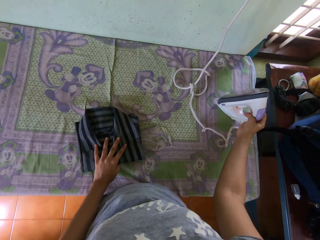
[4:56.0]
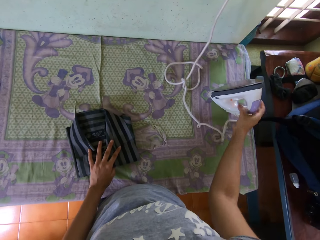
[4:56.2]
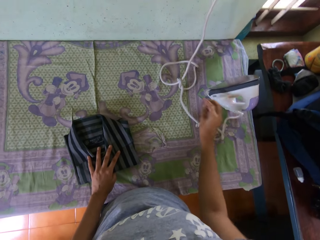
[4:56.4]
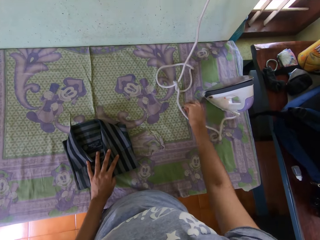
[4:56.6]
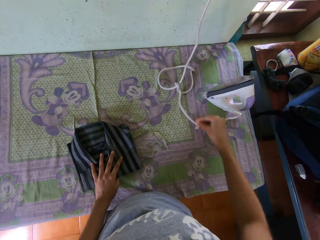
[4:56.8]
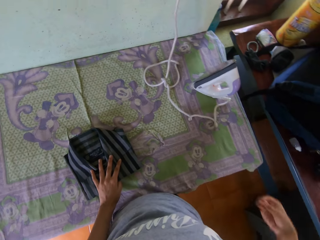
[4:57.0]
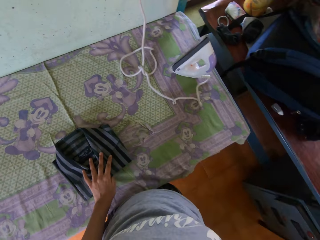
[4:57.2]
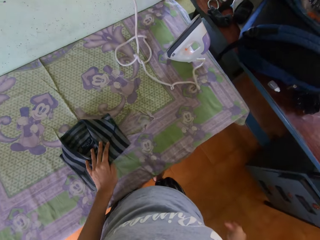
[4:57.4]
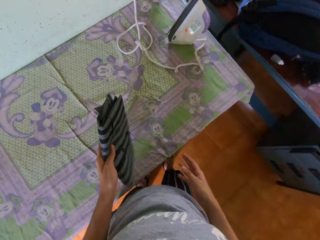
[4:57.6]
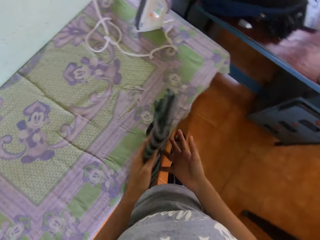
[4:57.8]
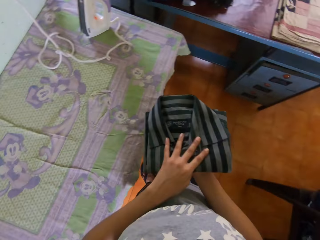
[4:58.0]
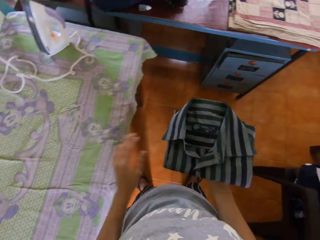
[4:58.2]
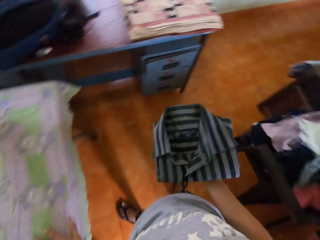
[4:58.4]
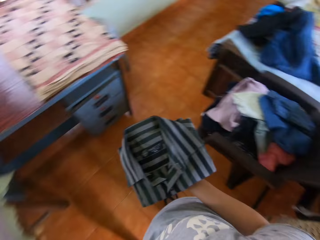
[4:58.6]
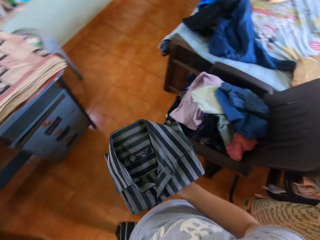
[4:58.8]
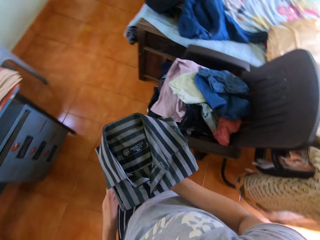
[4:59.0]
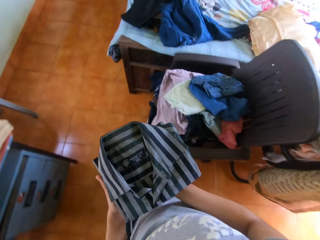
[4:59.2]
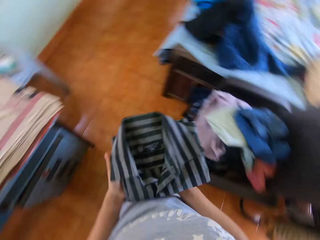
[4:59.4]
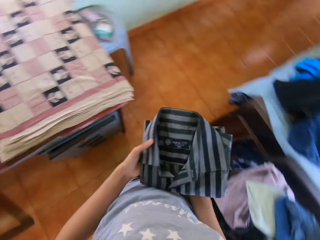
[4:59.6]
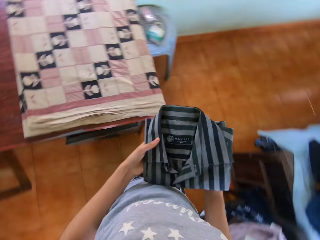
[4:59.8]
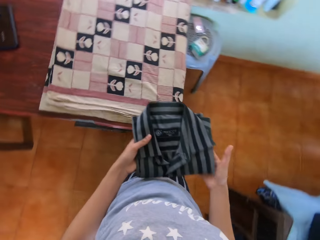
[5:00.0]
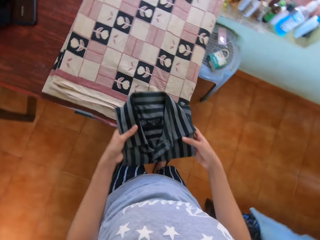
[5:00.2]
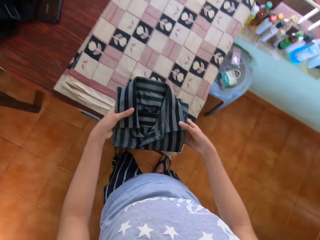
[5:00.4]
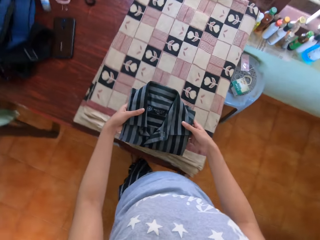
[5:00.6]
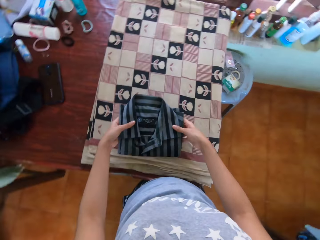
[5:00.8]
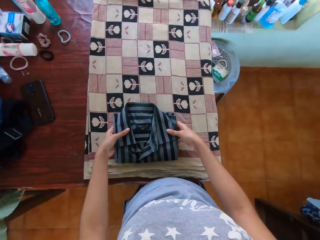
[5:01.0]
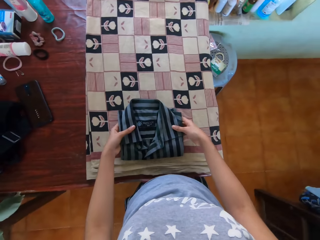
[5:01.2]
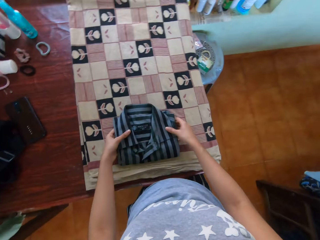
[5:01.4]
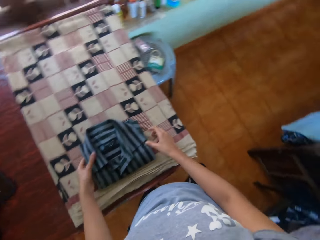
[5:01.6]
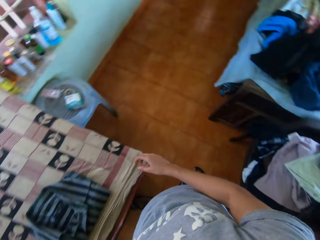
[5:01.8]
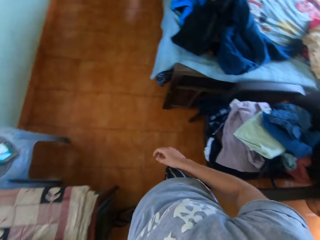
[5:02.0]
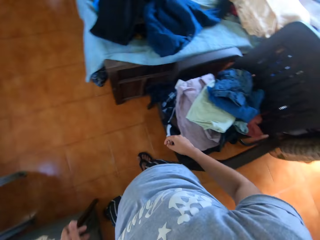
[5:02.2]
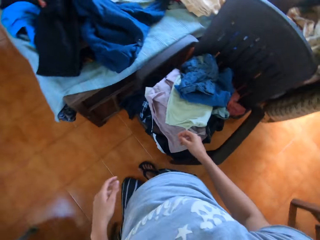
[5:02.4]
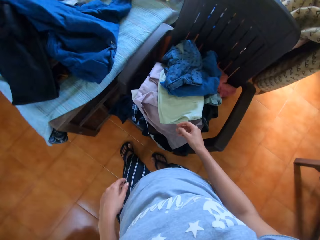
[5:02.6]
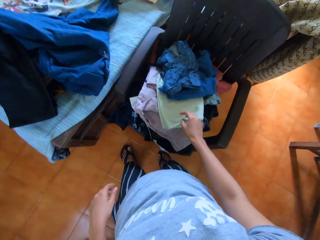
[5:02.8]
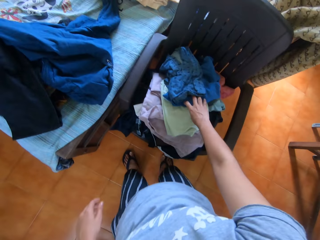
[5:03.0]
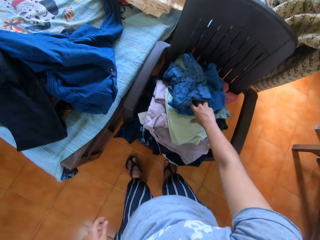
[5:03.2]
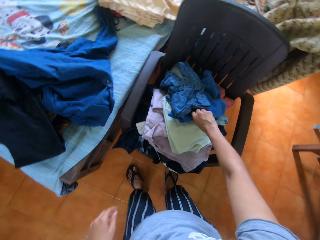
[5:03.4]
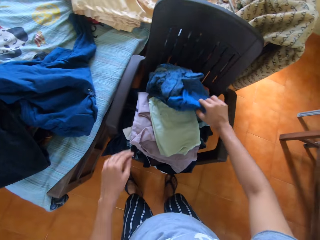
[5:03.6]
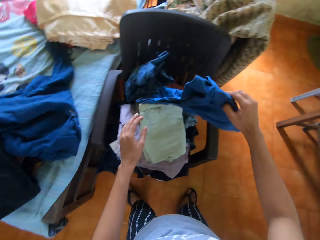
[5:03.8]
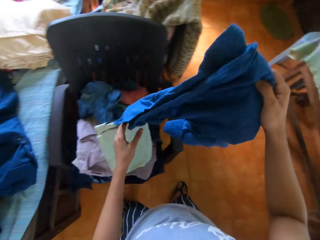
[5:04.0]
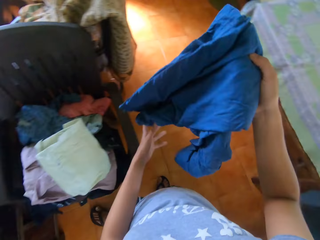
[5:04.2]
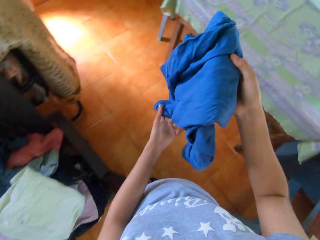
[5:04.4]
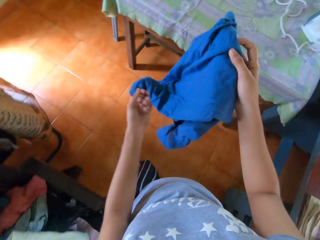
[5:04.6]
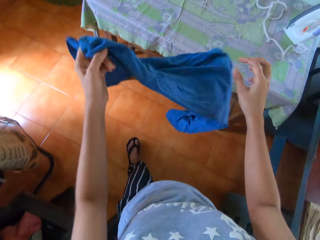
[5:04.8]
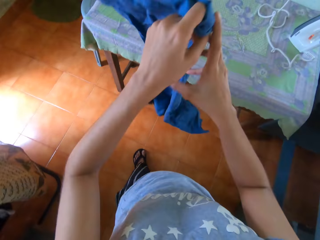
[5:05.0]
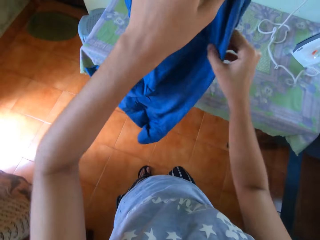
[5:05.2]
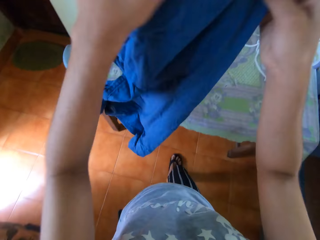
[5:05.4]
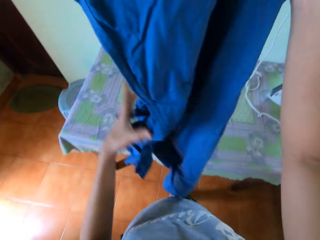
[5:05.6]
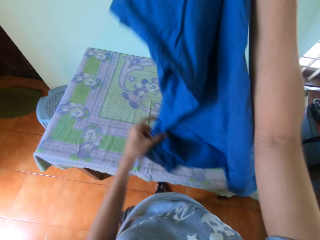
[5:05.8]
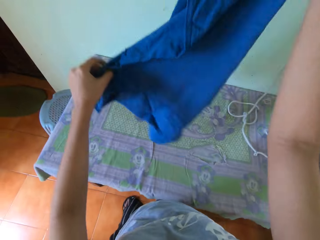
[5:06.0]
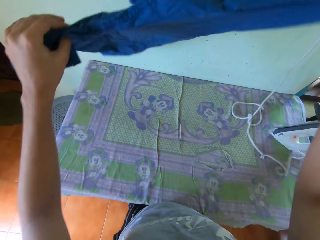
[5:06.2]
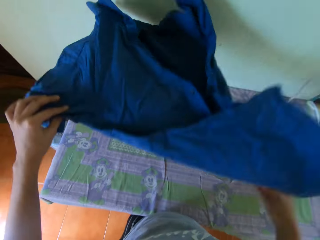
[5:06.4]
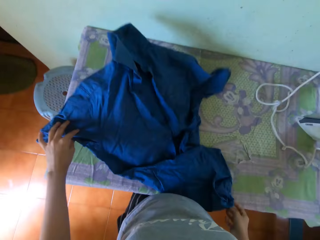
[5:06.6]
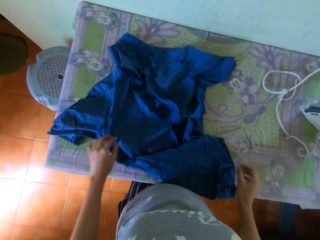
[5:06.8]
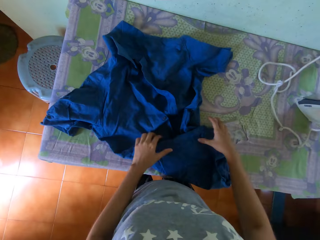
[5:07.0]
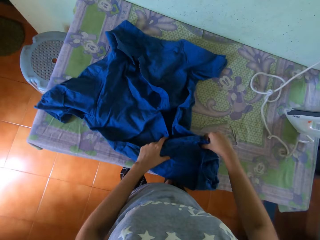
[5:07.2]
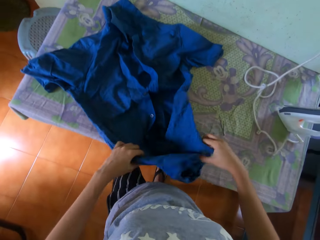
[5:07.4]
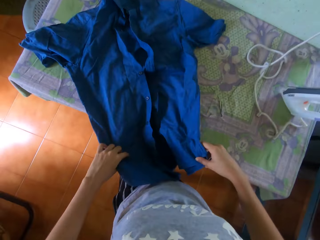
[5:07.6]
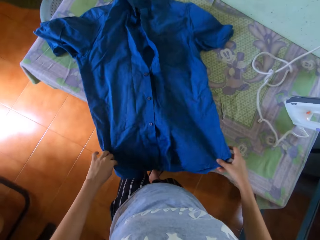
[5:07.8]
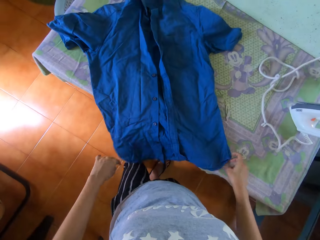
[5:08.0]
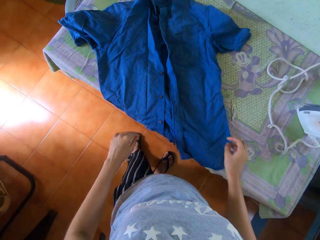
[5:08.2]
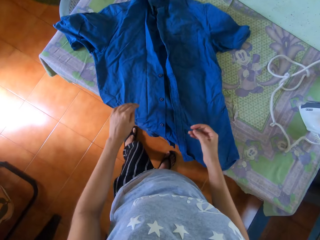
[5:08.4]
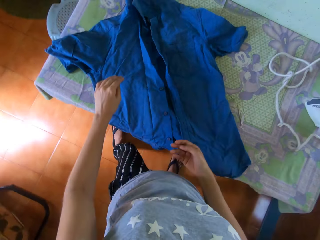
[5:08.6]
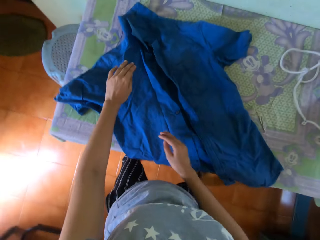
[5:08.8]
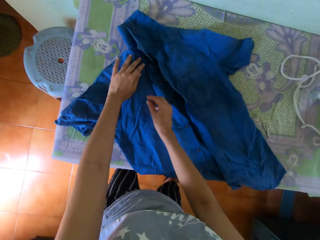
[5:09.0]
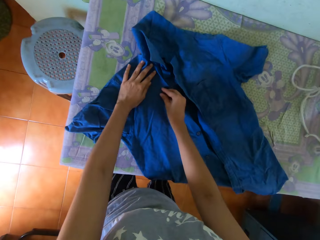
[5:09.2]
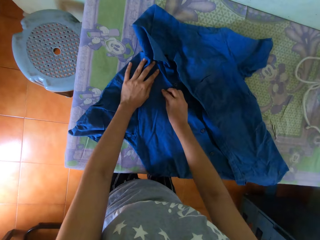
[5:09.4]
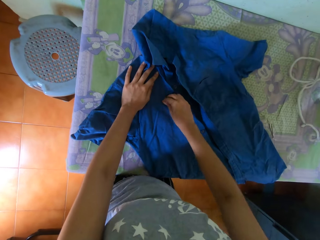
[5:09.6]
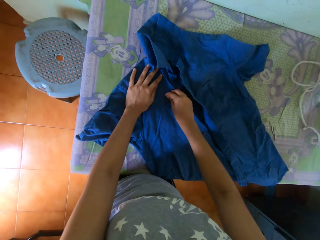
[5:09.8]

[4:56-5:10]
The camera wearer drops the iron in his right hand on the table. He picks up the string on the table. He removes dirt from the table with his right hand. He drops the string on the floor. He picks up the shirt from the table with his left hand. He passes the shirt to his right hand. He walks around the room. He holds the shirt with his hands. He drops the shirt in his hands on the table. He picks up the shirt on the chair with his right hand. He walks to the table. He holds the shirt with his hands. He places the shirt in his hands on the table. He adjusts the shirt on the table with his hands.

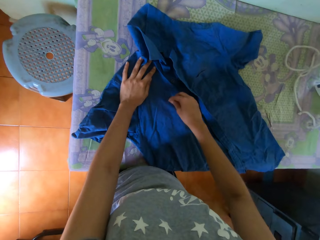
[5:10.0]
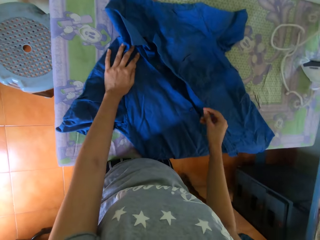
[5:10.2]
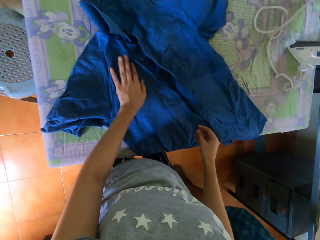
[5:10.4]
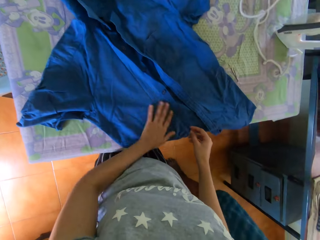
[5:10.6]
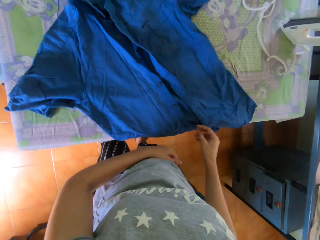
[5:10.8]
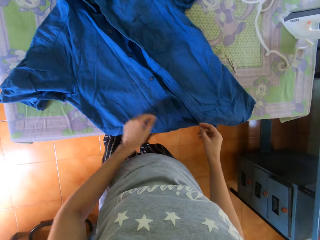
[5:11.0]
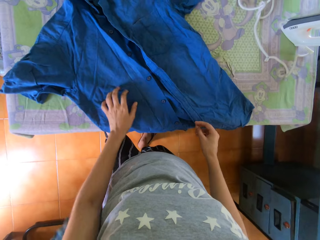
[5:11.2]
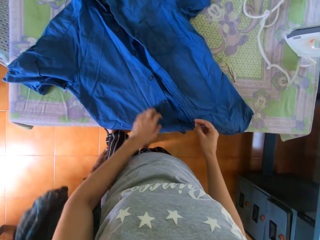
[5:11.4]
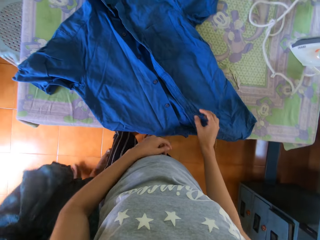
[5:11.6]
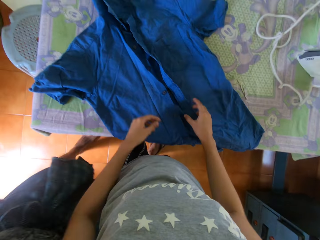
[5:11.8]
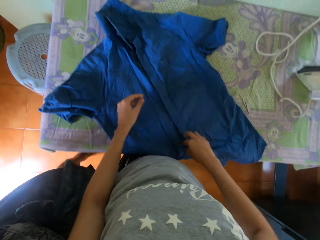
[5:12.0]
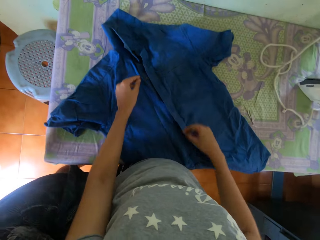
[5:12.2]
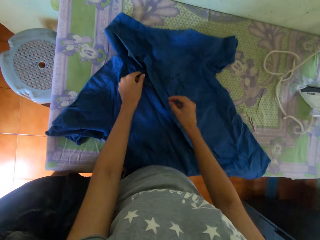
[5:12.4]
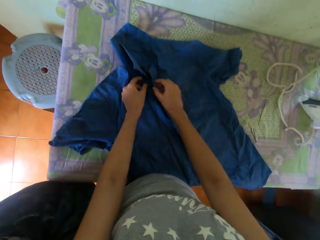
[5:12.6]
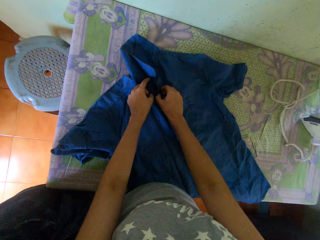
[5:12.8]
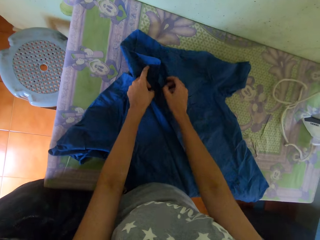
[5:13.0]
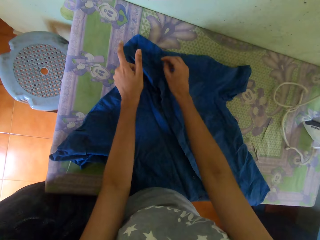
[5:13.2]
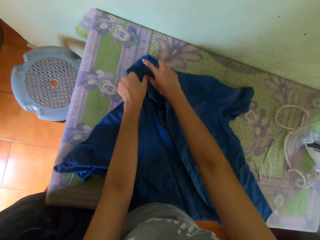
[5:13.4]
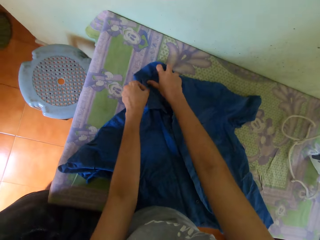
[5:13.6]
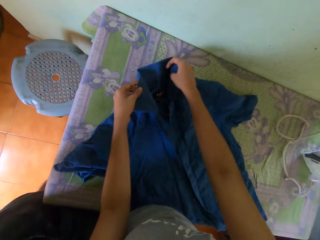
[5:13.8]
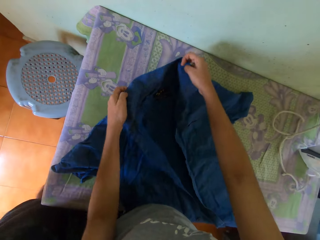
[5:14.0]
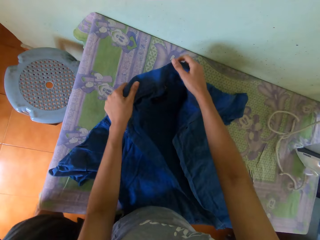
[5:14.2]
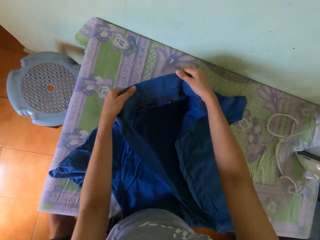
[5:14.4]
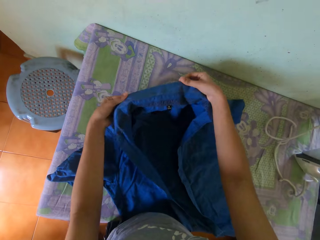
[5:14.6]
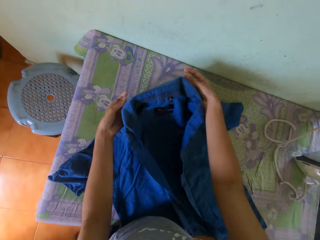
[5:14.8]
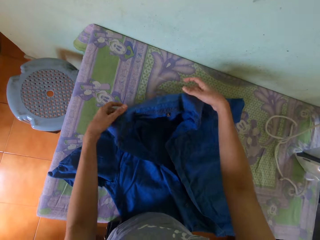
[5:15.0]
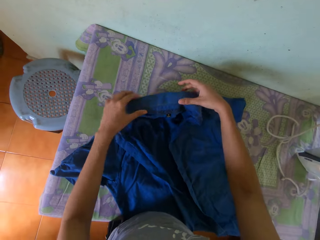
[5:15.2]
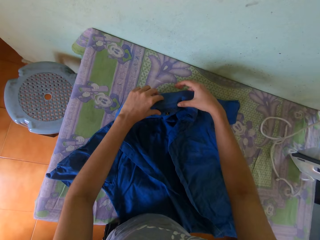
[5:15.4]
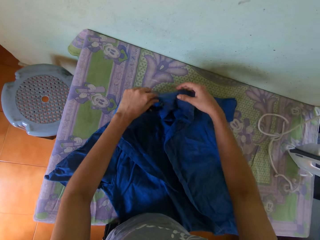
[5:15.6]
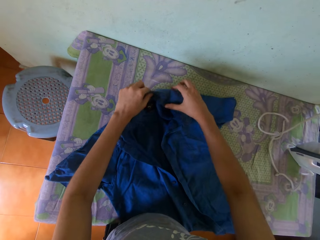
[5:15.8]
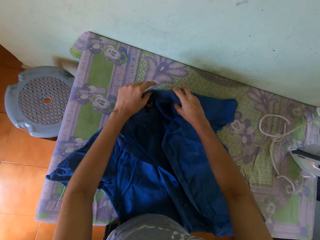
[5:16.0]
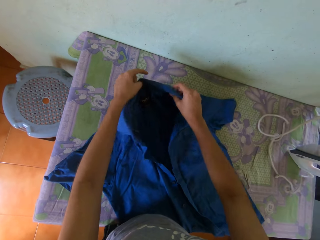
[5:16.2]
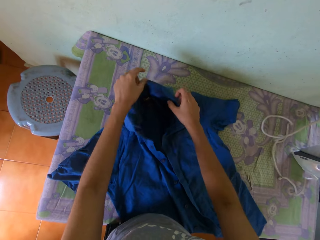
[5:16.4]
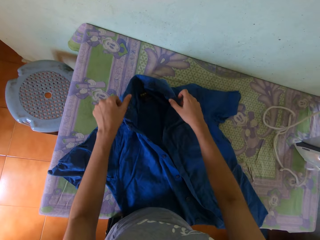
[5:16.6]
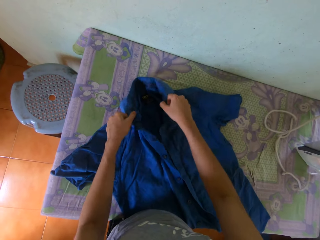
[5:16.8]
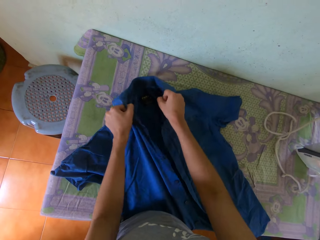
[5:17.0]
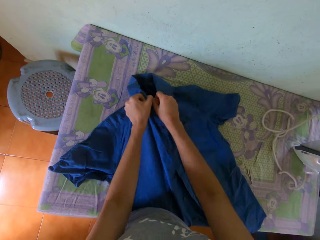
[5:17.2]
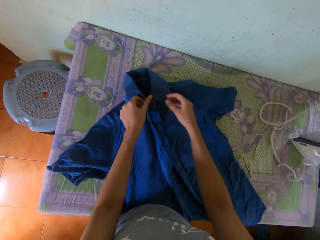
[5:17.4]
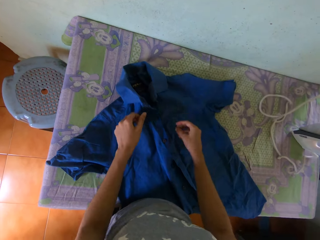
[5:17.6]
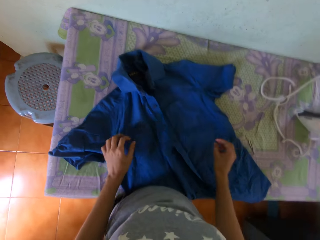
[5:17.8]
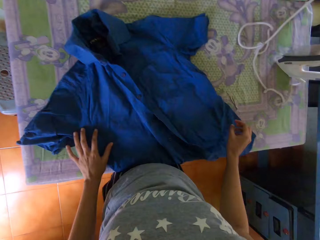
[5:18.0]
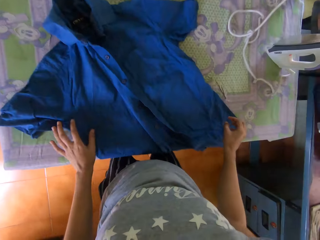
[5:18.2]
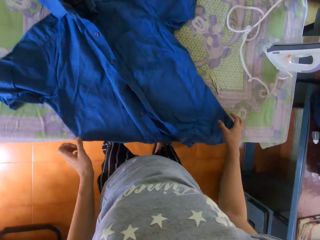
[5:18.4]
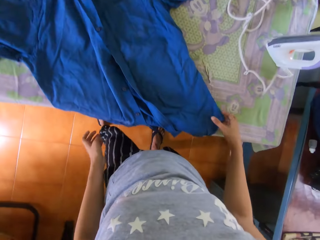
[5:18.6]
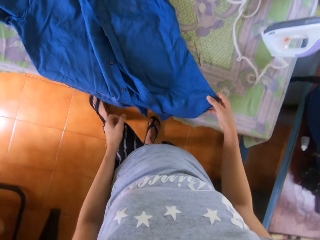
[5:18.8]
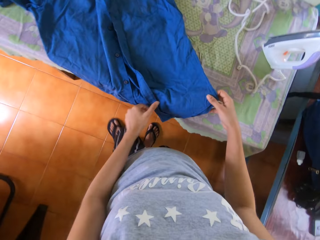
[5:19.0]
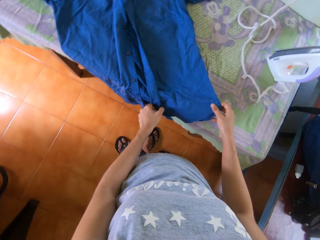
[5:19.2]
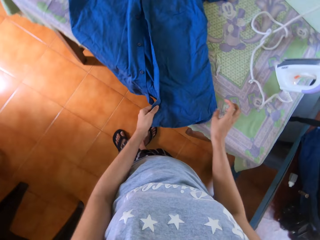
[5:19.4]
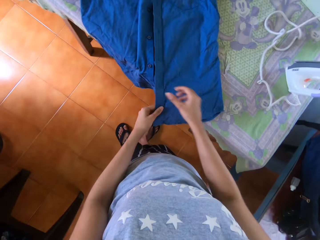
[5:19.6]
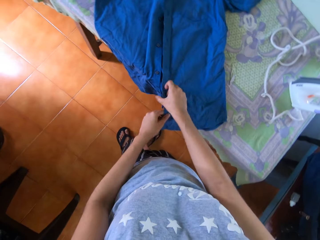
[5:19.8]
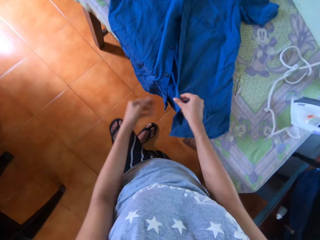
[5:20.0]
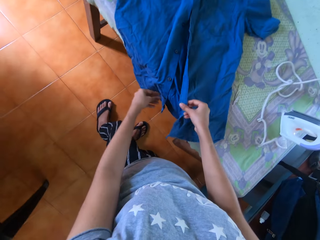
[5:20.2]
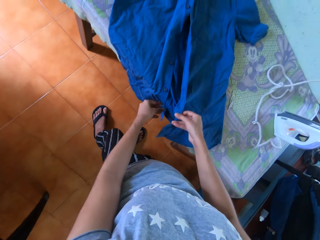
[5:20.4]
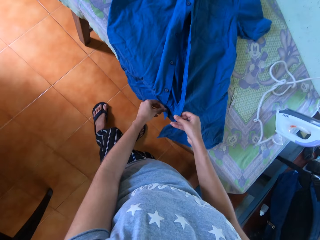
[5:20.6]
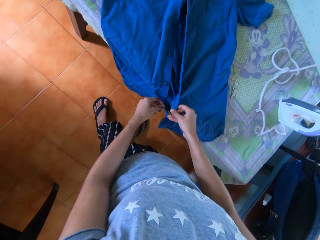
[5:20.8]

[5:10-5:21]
The camera wearer removes a strand of thread from the shirt with his right hand. He wipes the cloth with his left hand. A woman walks towards the camera wearer. The camera wearer adjusts the collar of the shirt with his hands. He folds the collar. He holds the shirt with both hands.
